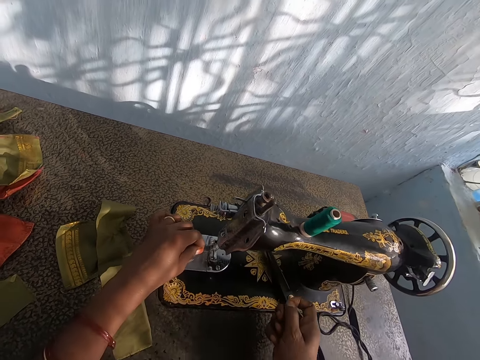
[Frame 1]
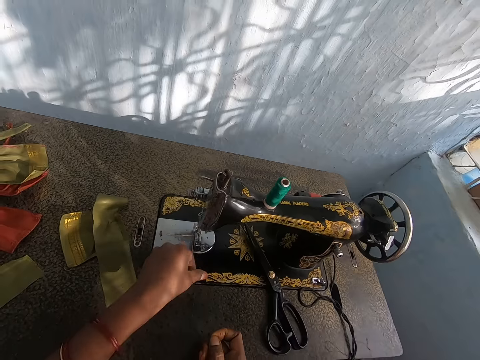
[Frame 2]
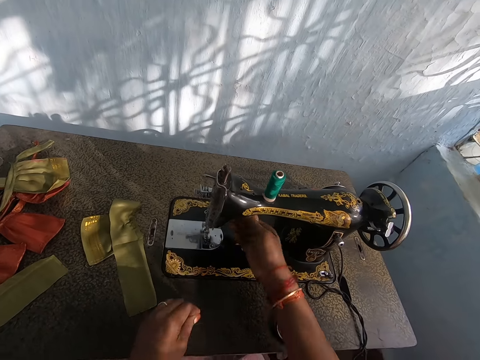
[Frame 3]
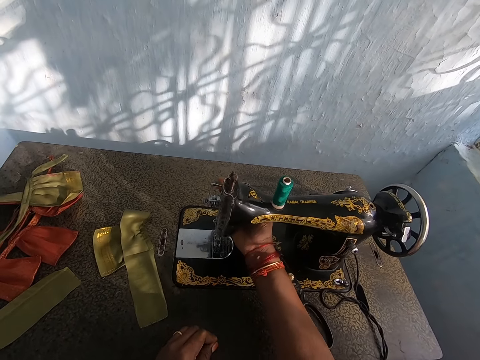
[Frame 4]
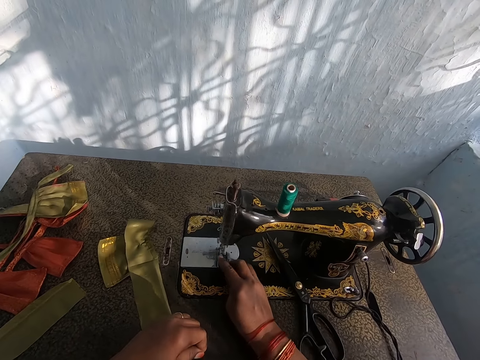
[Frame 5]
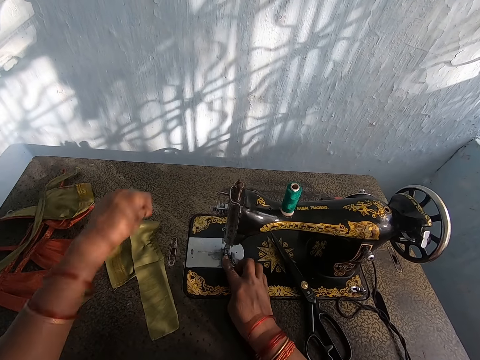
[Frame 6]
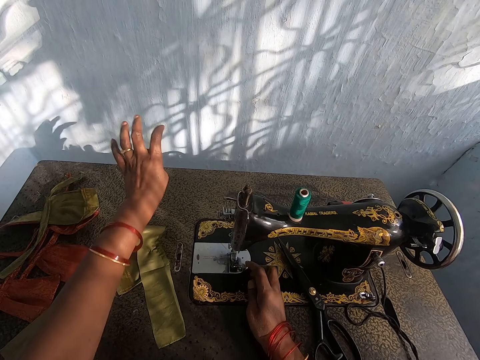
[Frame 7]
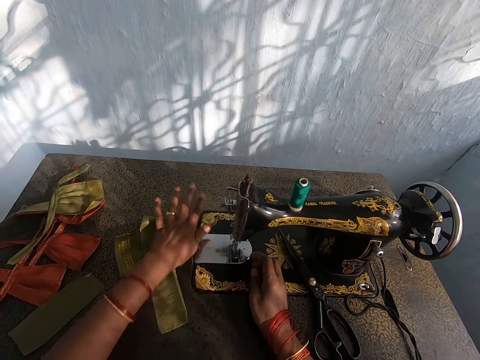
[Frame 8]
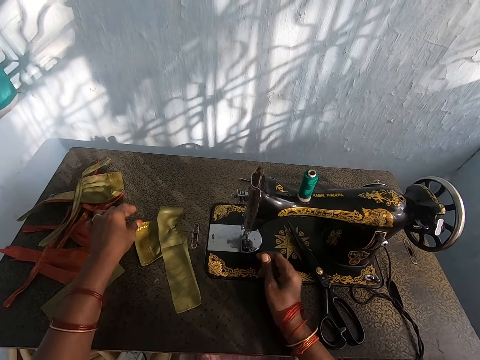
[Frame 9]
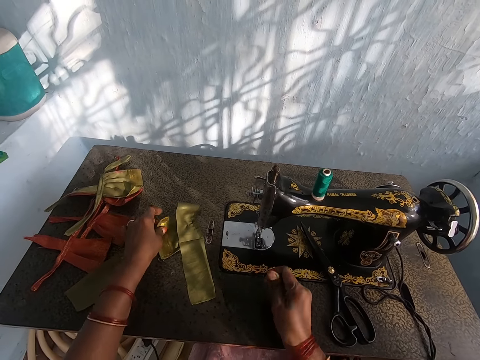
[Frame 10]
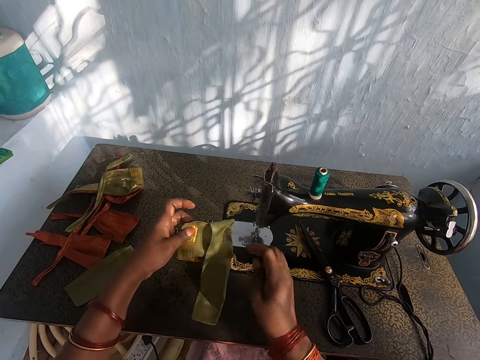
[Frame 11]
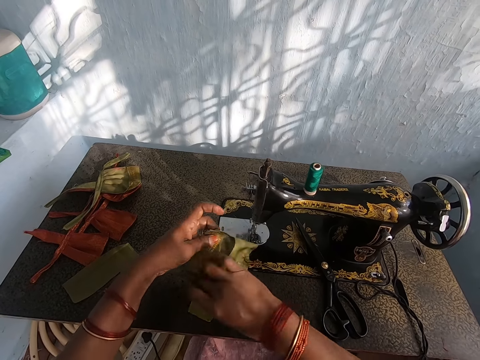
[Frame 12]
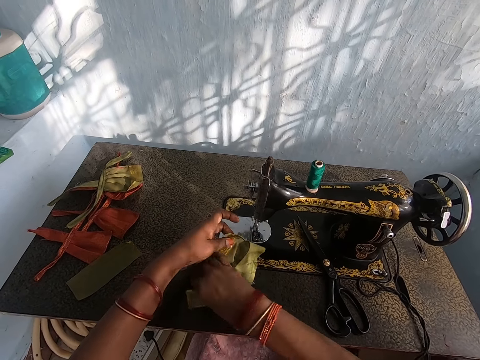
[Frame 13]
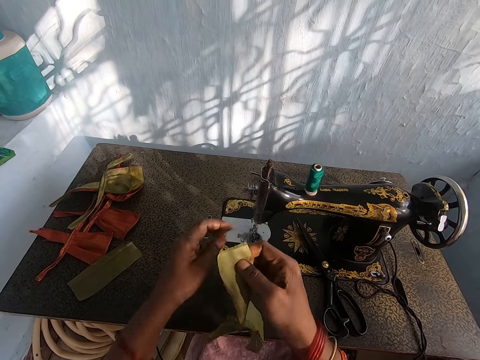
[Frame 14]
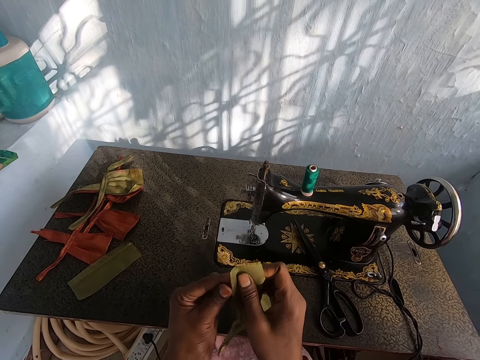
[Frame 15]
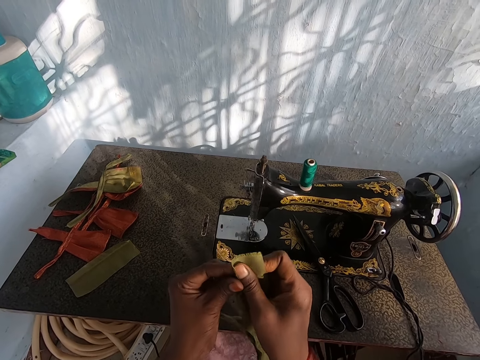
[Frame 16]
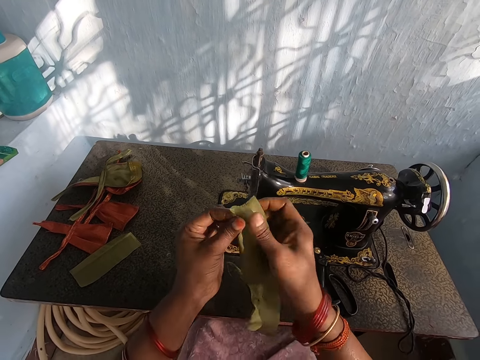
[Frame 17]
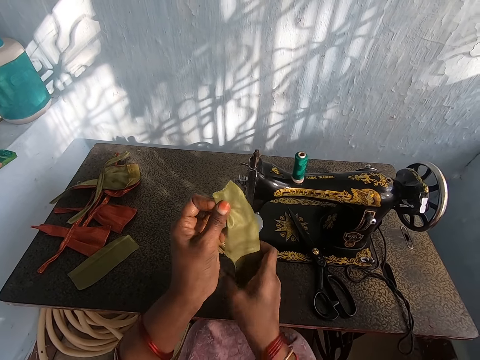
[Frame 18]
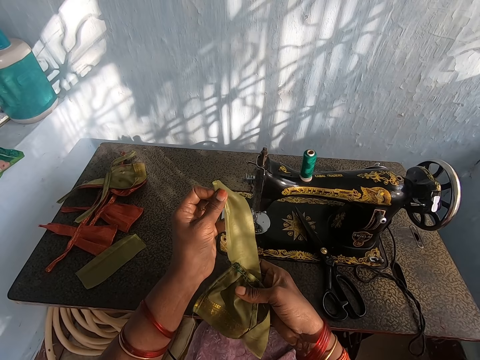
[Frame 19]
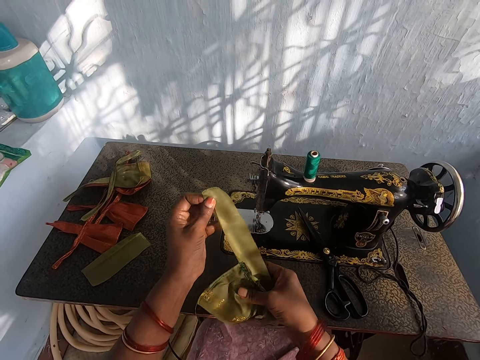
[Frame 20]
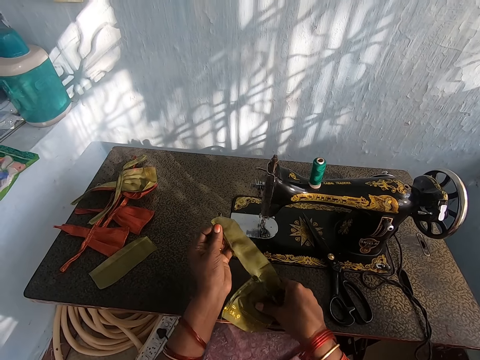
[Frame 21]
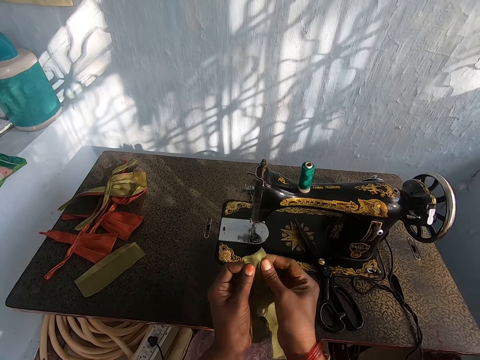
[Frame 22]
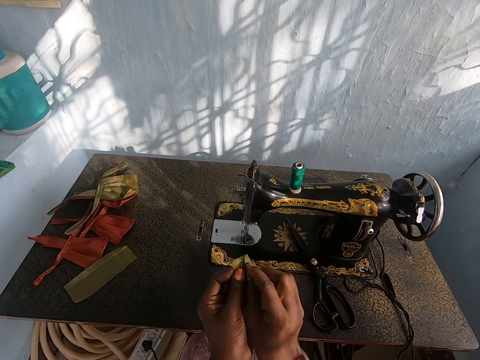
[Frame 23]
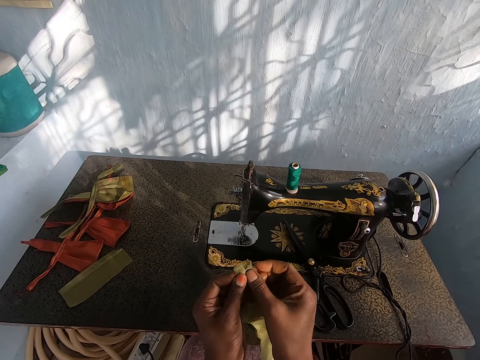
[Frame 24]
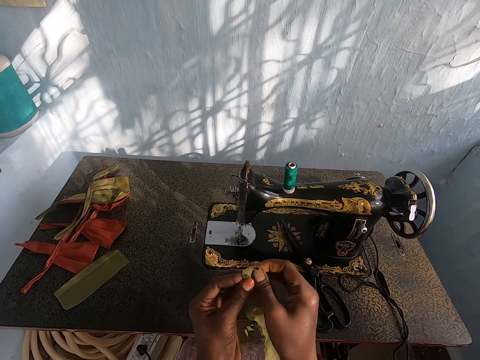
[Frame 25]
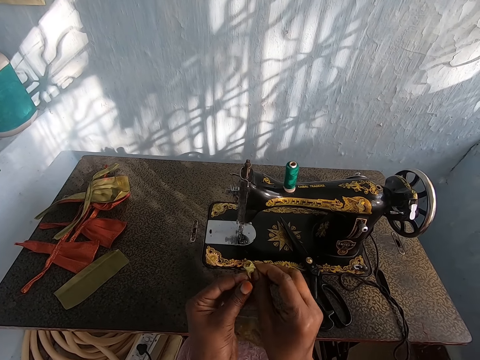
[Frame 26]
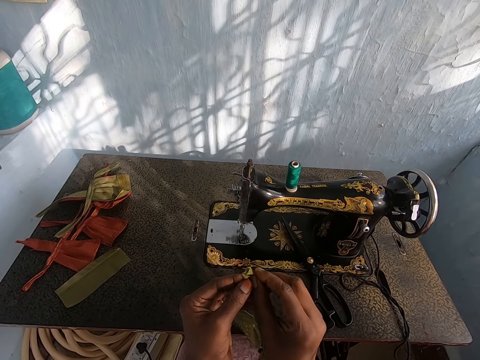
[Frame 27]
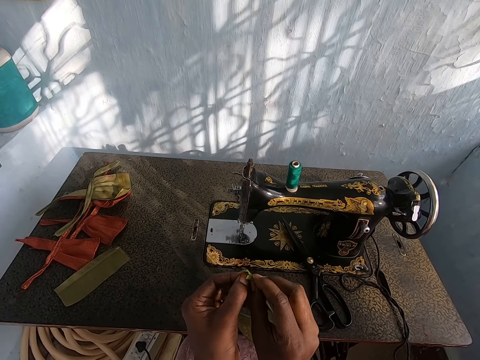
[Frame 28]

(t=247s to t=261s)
The camera wearer picks the piece of cloth from the sewing machine. They fold the edge of the piece of cloth.

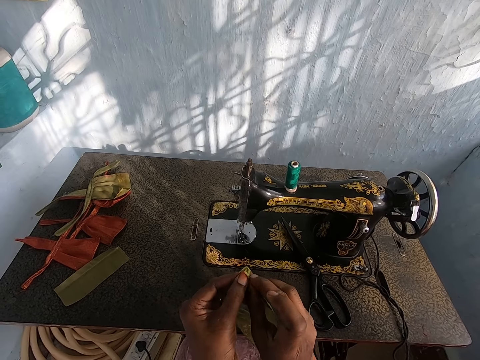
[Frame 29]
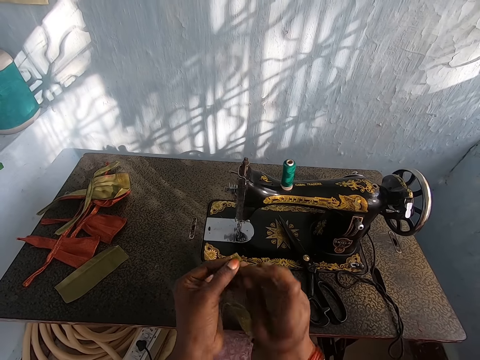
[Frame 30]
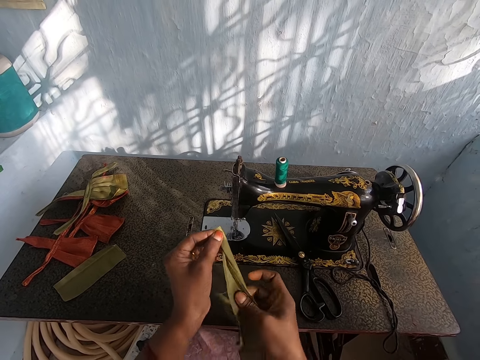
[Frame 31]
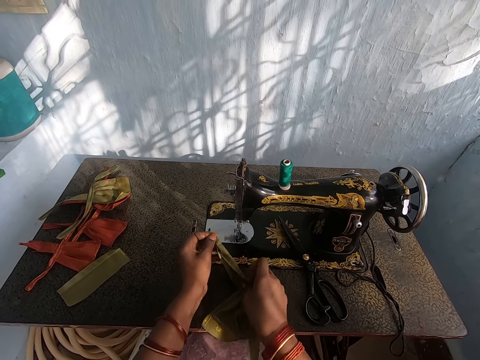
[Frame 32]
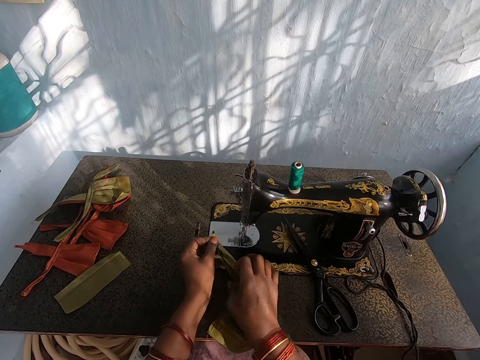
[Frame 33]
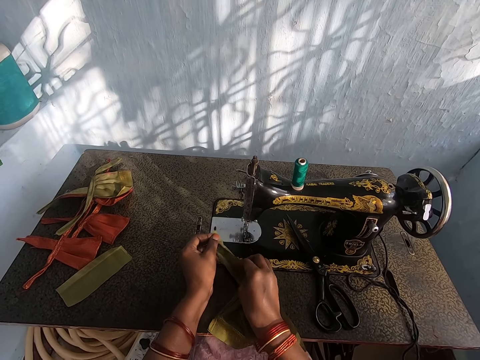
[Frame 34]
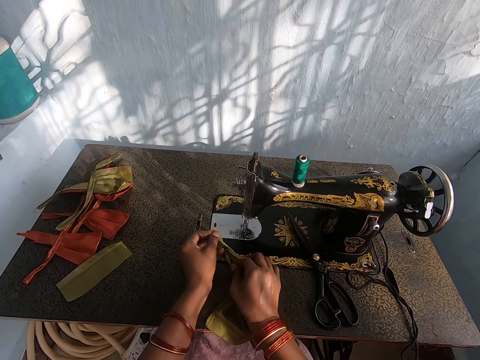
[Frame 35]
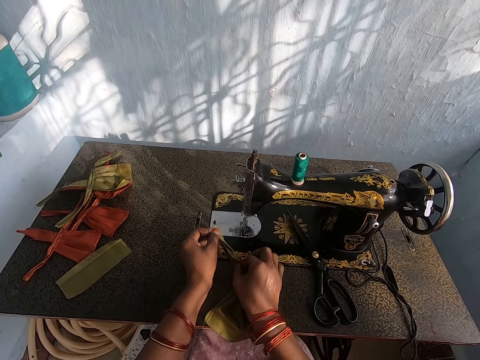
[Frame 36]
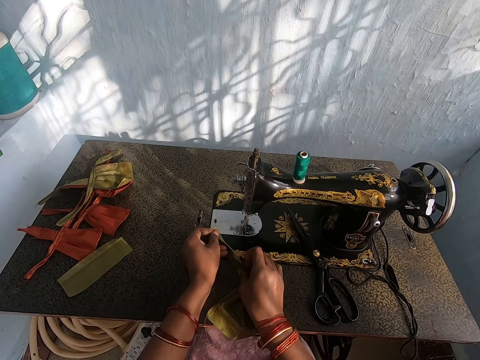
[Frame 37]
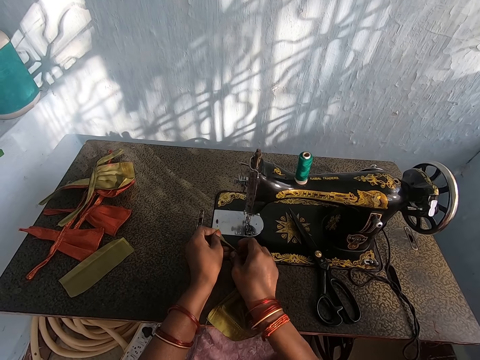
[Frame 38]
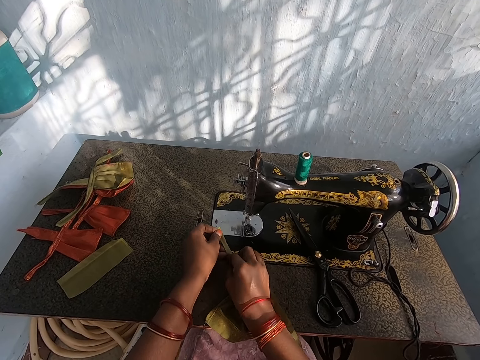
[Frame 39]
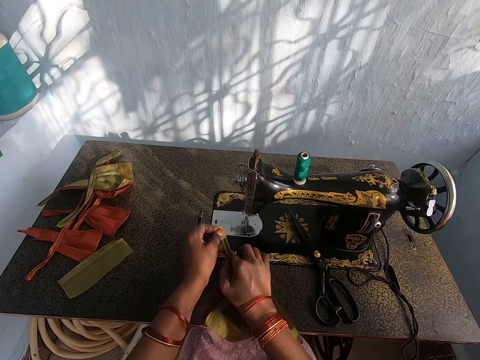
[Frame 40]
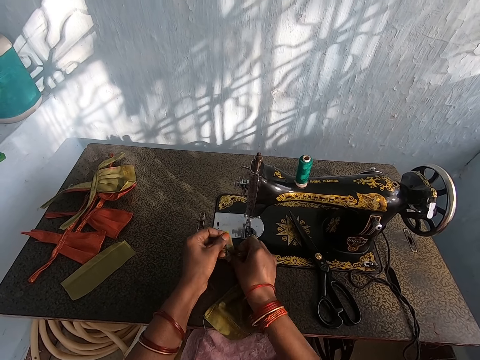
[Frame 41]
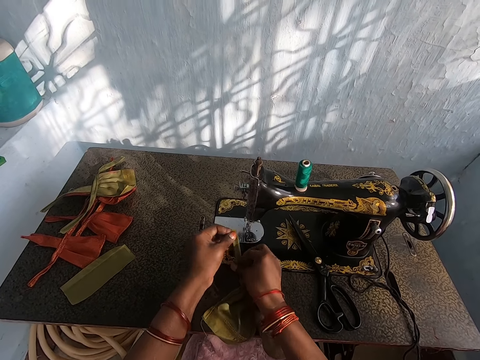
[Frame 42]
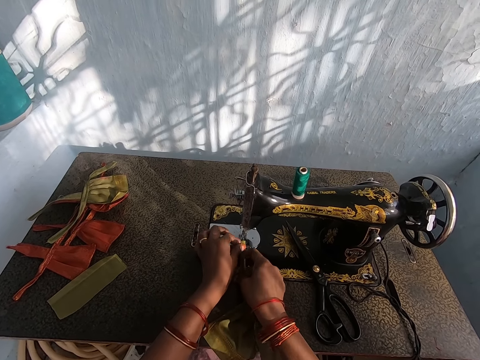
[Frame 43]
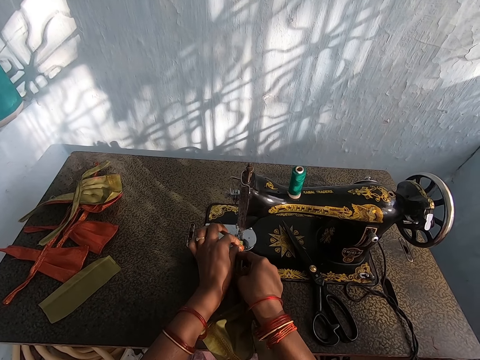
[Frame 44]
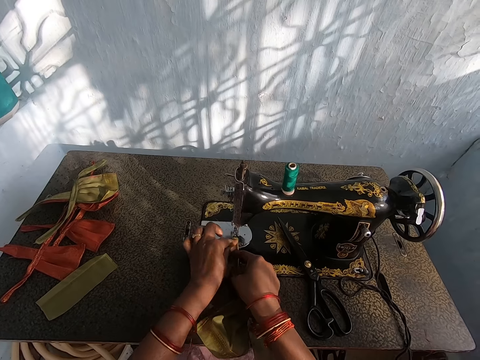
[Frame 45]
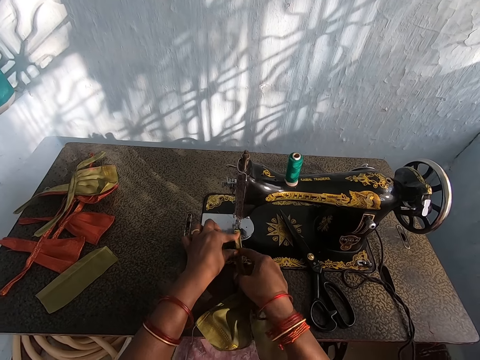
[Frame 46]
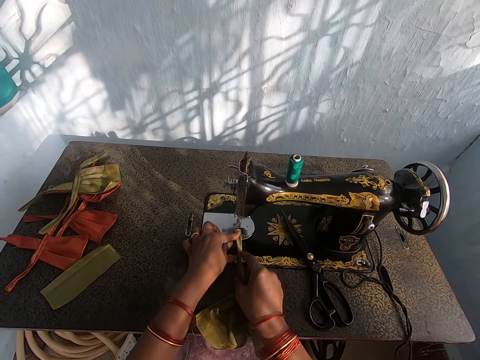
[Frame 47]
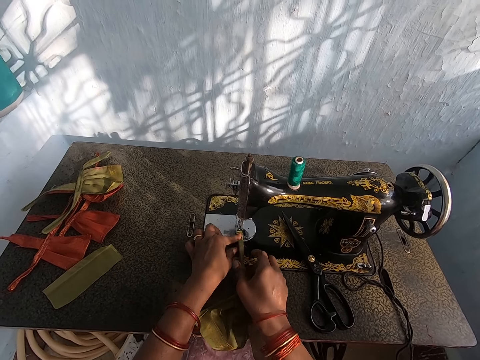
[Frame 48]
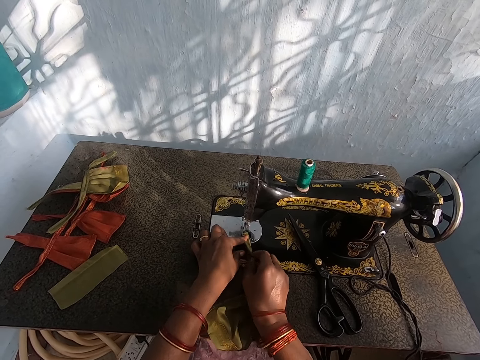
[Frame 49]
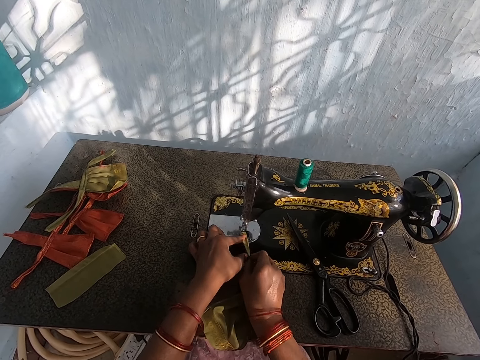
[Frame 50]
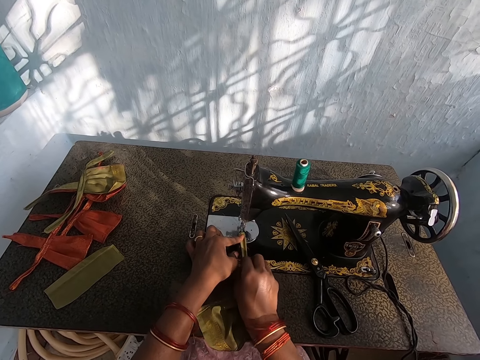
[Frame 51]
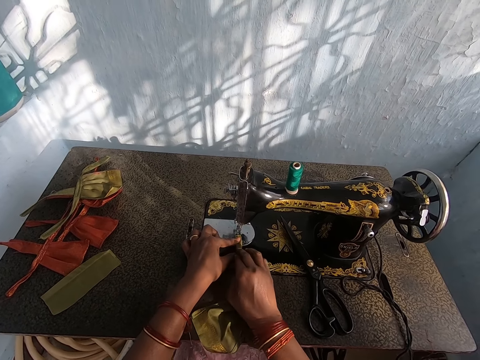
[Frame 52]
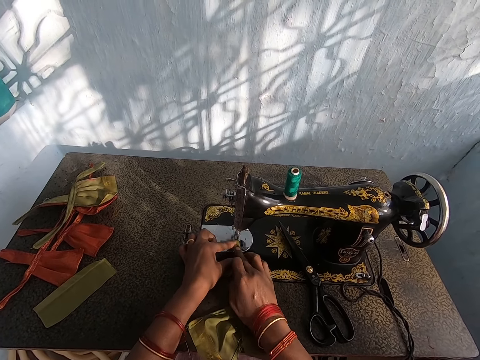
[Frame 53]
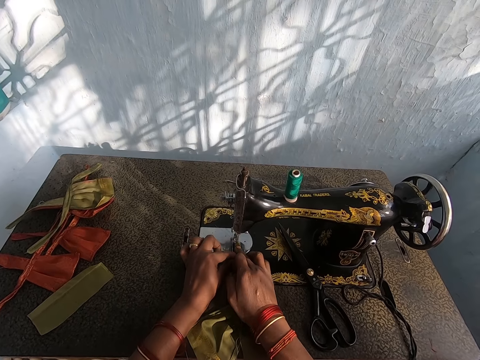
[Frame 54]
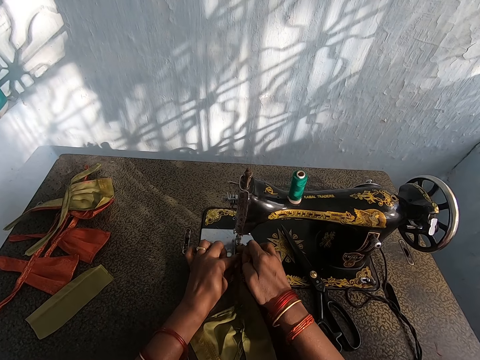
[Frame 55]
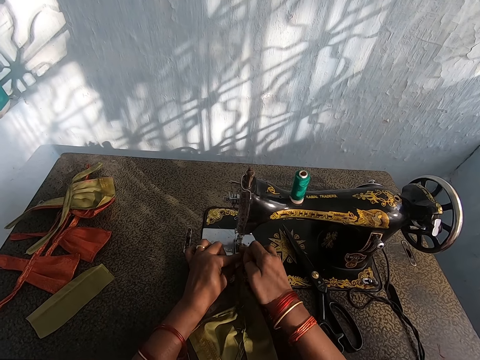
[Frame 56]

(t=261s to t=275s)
The camera wearer sets the piece of cloth on the sewing machine.
